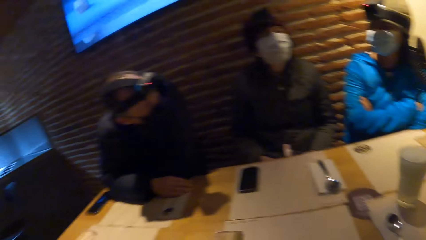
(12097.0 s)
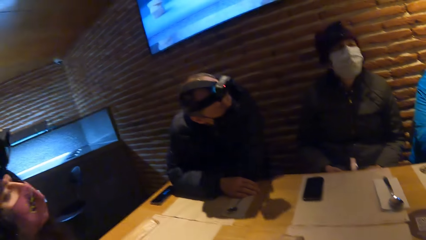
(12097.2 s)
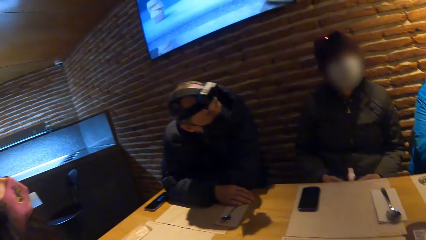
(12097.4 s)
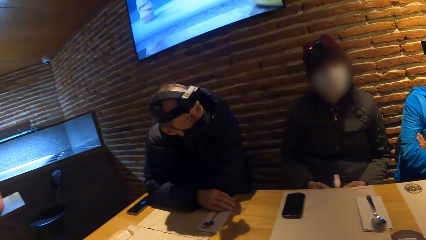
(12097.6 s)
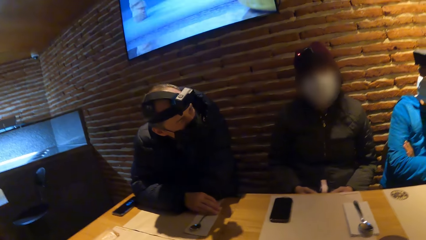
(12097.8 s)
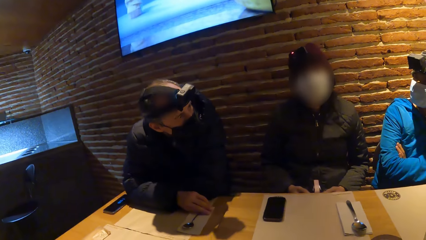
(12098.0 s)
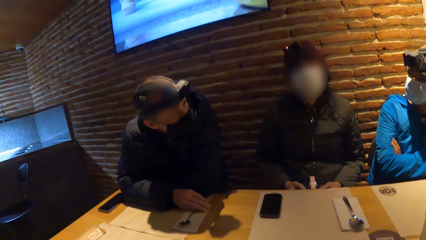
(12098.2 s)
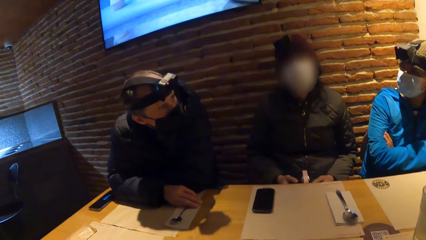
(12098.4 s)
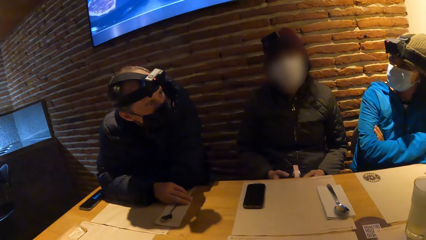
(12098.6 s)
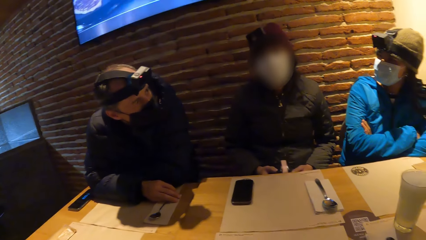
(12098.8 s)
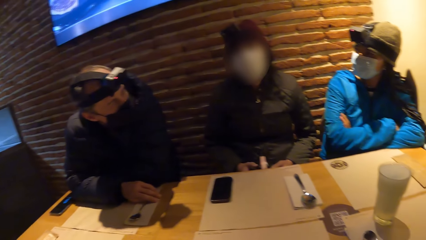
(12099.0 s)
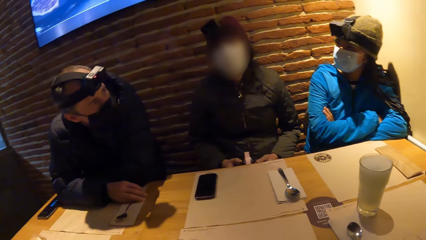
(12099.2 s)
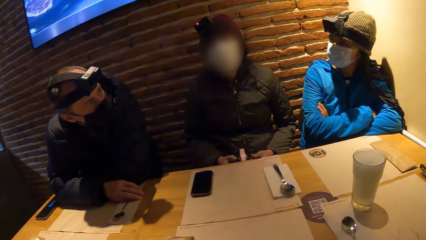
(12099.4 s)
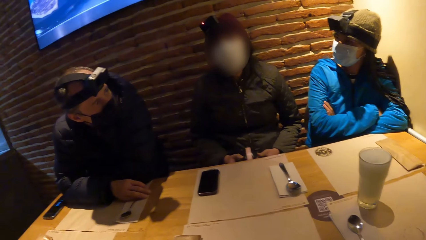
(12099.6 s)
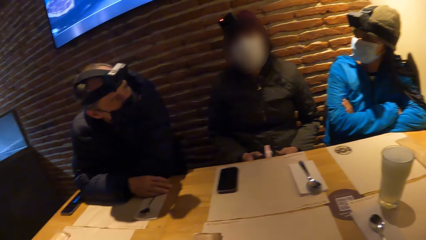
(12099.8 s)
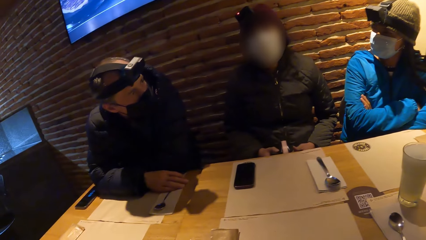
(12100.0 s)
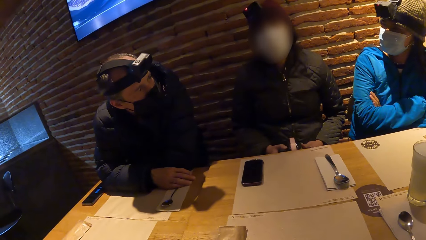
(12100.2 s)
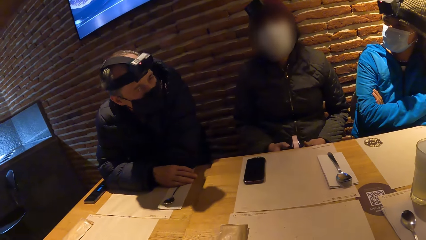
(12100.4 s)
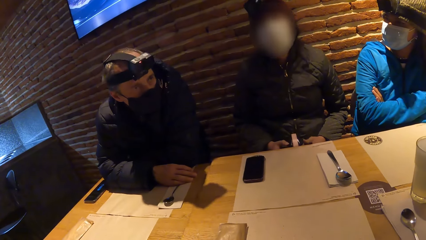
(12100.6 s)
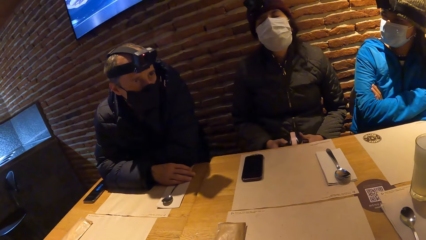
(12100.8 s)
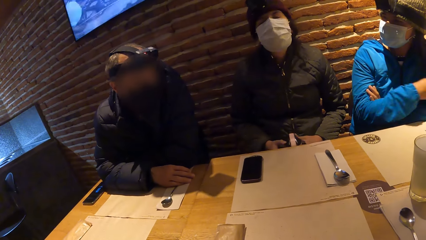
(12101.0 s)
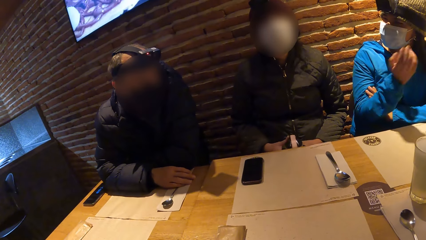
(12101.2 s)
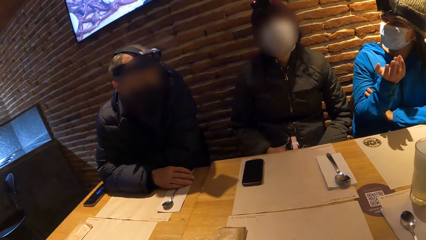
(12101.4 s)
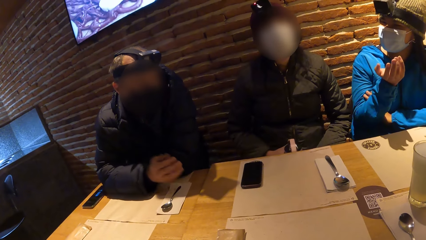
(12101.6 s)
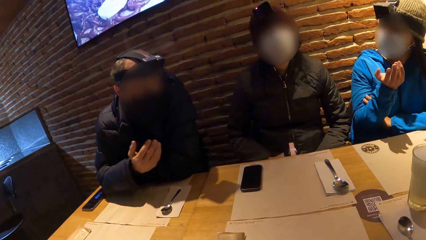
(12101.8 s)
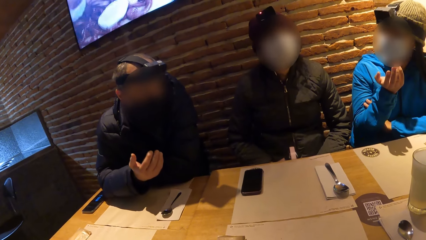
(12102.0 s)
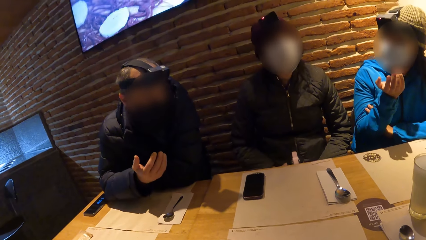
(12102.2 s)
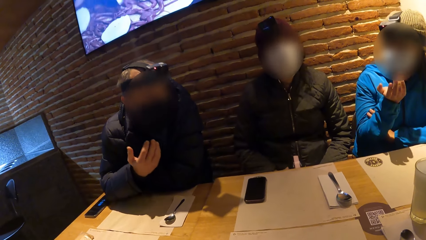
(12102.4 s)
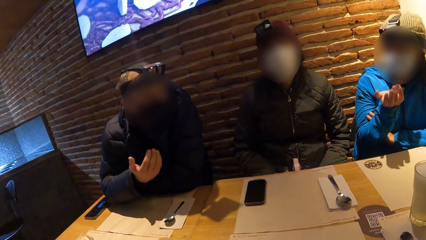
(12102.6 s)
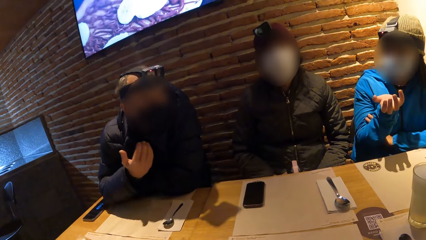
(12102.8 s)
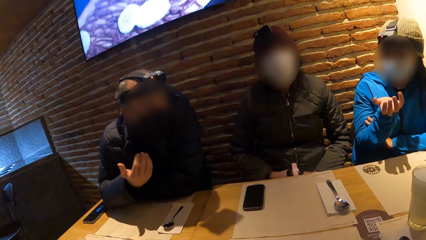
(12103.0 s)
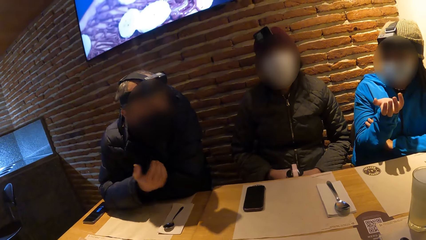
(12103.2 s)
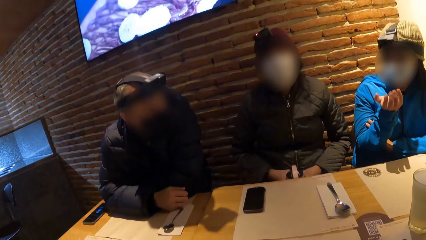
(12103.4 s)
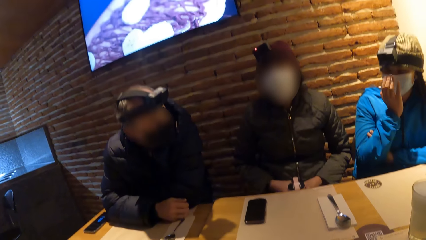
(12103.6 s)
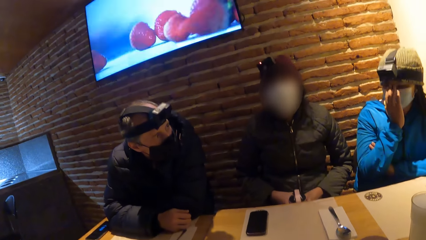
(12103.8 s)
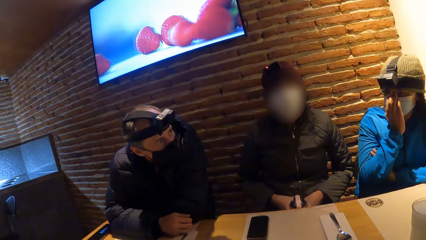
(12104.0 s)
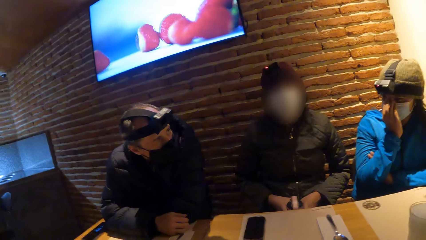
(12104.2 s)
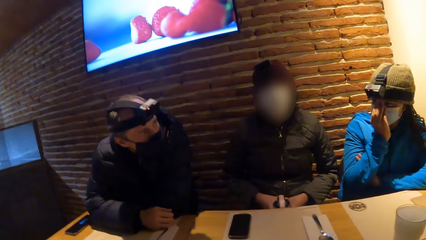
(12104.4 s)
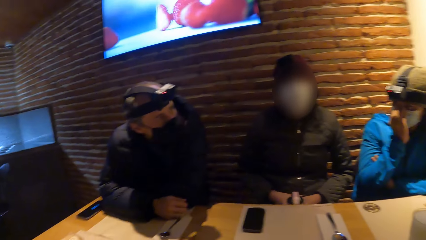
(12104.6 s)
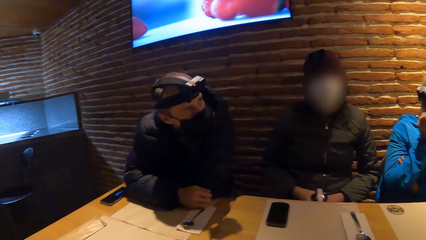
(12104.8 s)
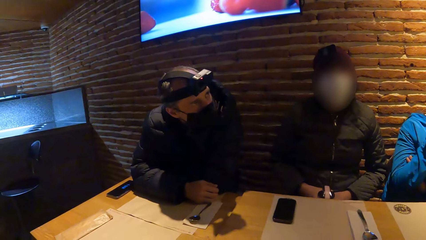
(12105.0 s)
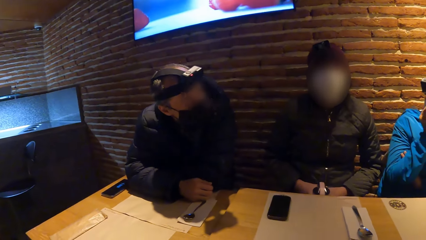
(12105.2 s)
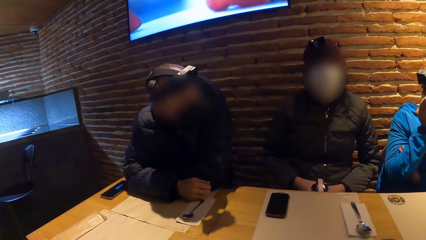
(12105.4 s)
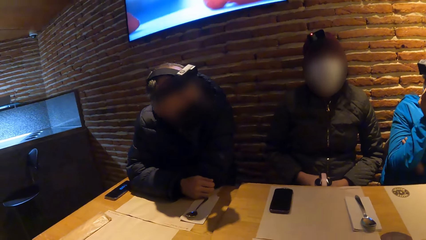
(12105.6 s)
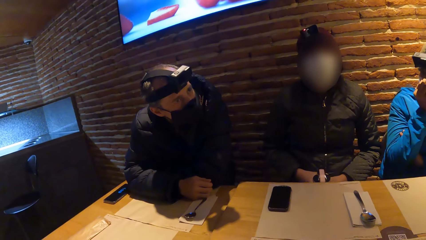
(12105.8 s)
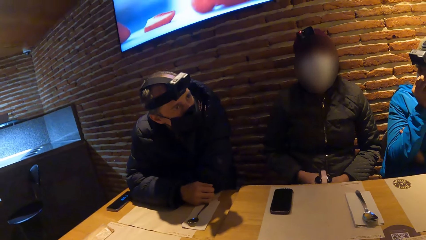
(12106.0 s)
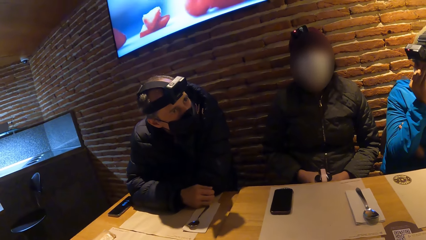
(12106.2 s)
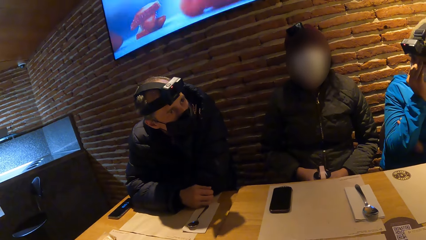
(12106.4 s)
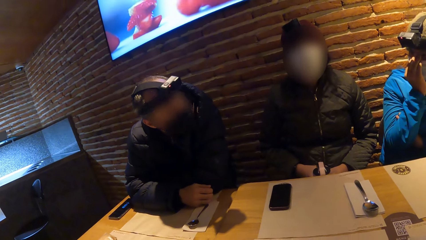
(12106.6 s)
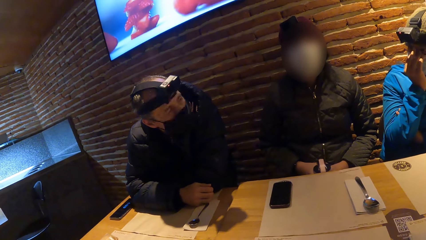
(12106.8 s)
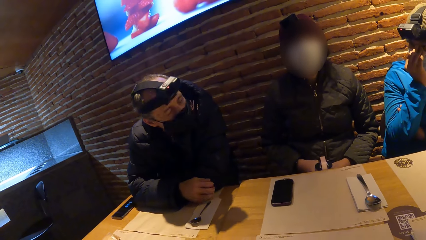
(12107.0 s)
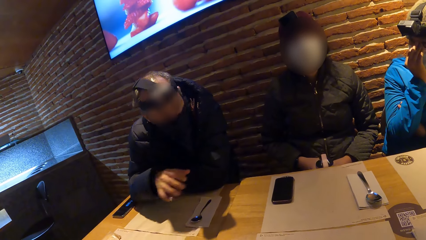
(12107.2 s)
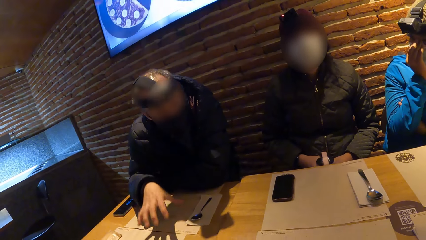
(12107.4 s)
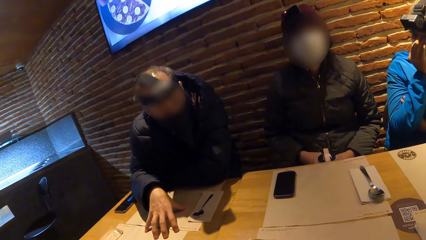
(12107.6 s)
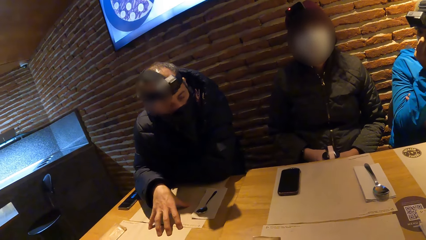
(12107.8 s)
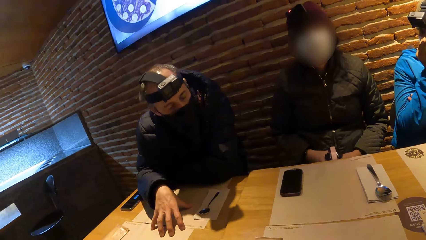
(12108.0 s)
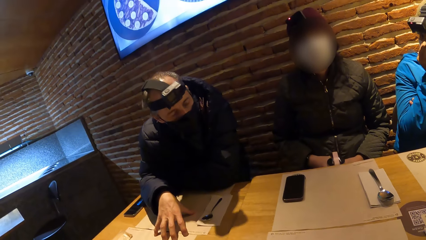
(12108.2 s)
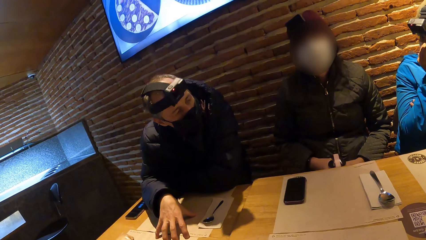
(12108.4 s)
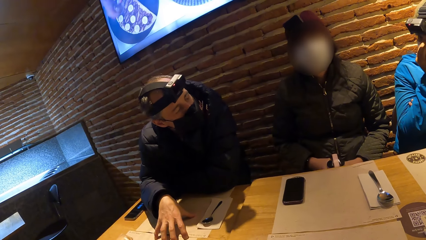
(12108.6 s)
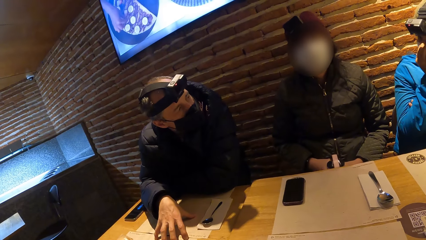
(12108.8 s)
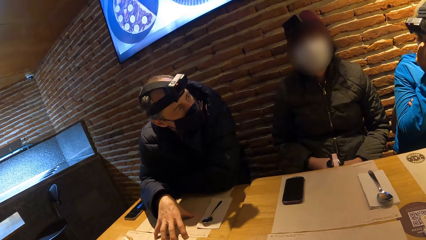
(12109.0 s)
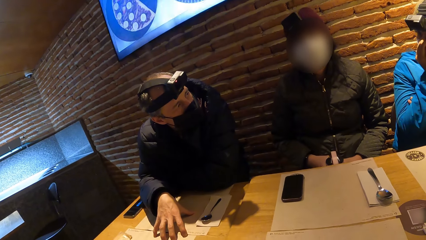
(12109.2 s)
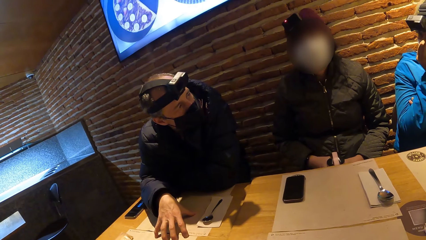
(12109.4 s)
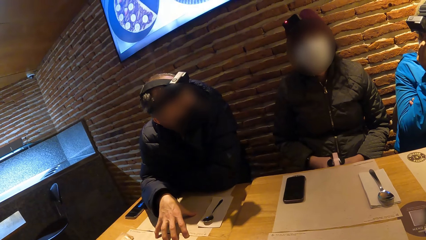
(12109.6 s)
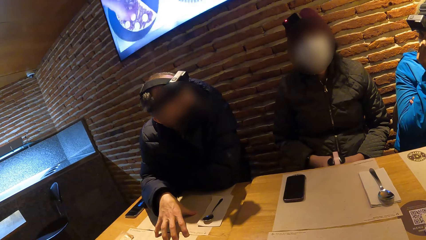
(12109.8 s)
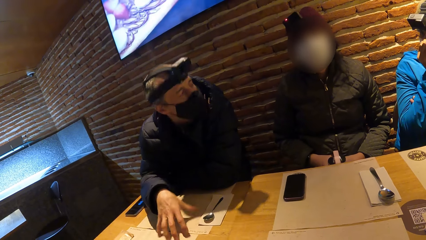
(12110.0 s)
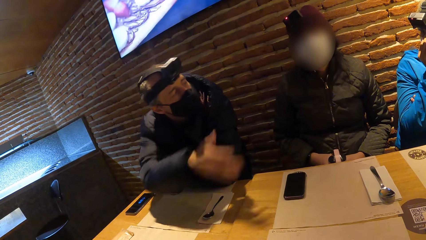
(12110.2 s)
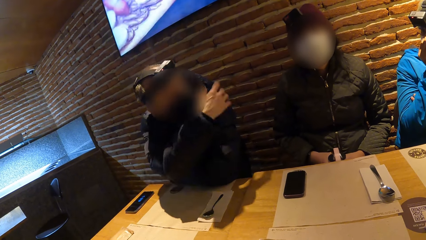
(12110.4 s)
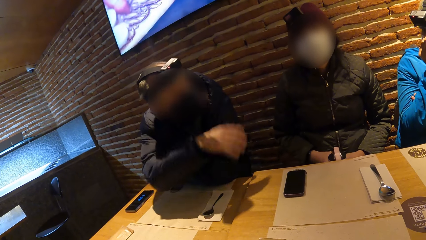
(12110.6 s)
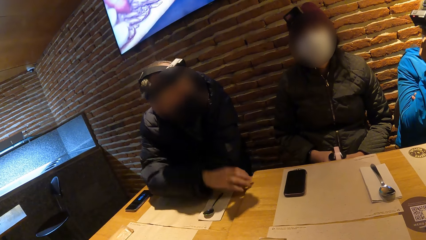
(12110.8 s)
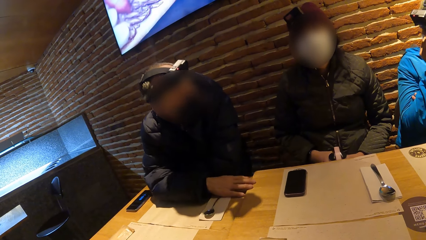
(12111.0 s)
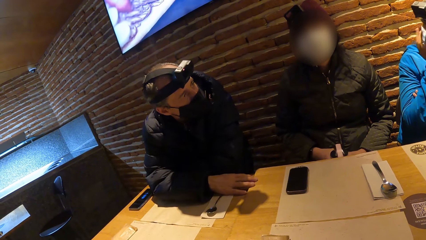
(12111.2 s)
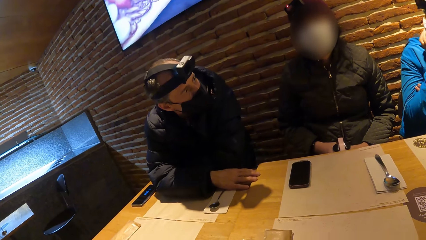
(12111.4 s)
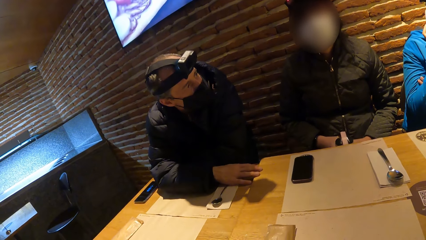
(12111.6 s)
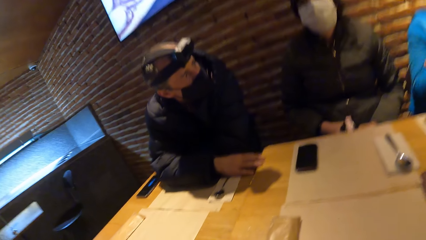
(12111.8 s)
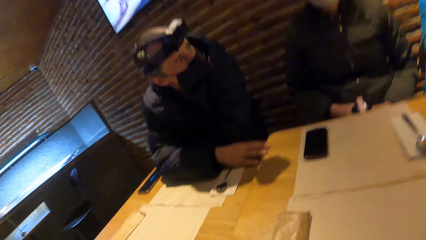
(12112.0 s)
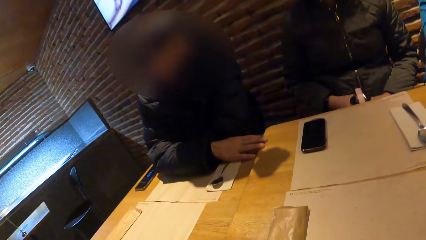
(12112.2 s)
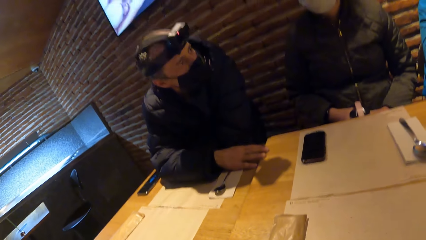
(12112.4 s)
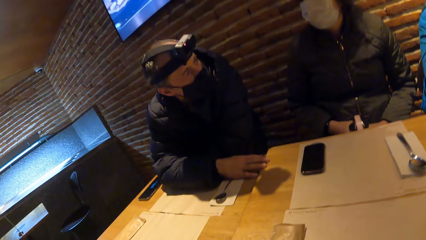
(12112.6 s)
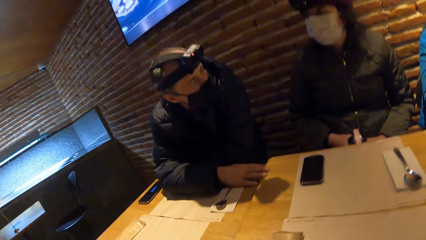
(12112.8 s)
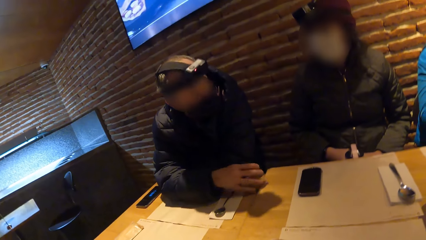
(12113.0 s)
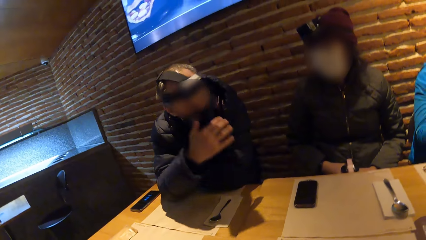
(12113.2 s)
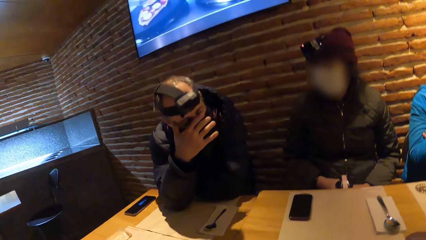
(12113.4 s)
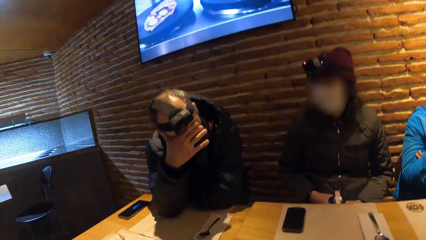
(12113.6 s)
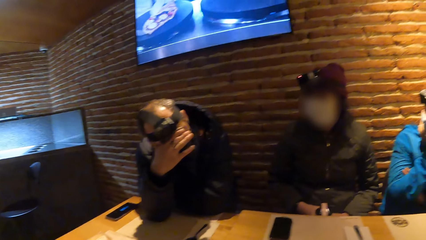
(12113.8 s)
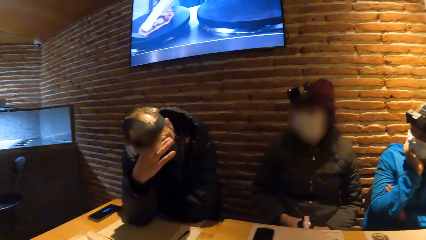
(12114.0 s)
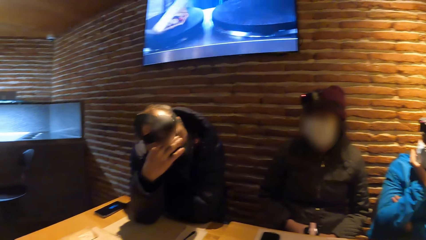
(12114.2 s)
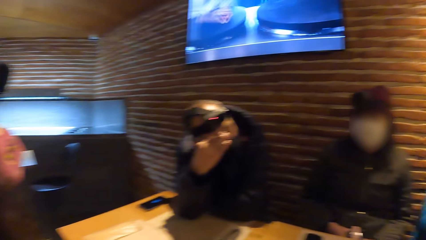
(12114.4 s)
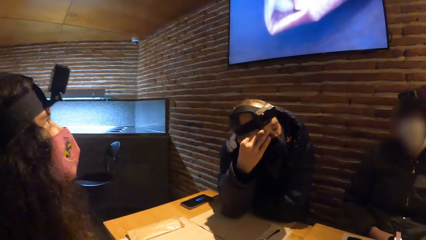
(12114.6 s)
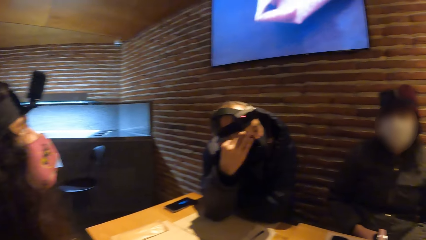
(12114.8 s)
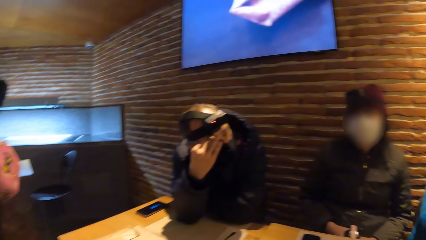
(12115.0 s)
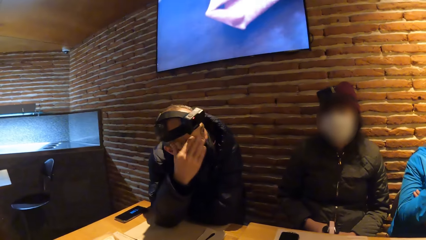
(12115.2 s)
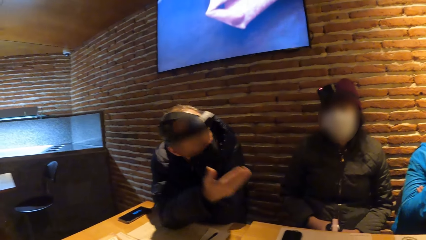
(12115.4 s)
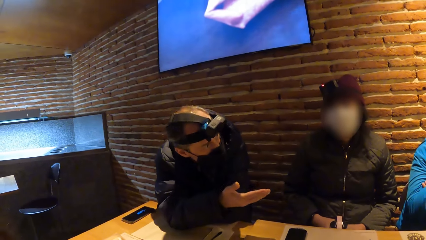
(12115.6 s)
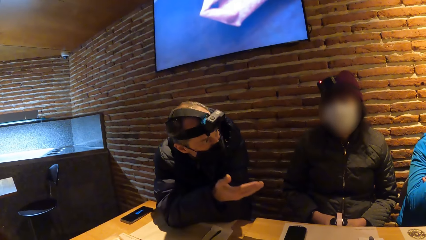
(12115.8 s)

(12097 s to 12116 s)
The man interacts with the woman. The camera wearer looks around. The woman interacts with the man. The camera wearer looks around.
